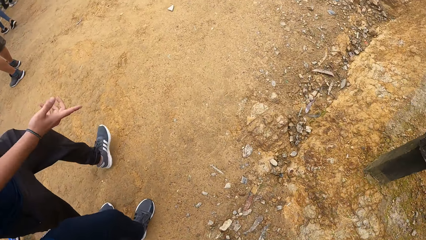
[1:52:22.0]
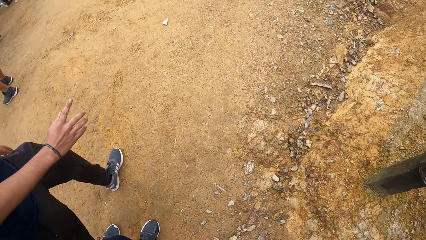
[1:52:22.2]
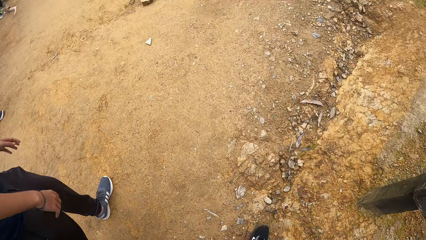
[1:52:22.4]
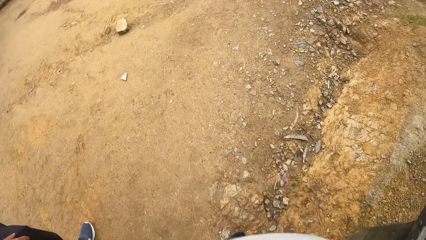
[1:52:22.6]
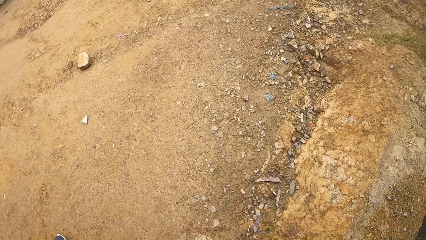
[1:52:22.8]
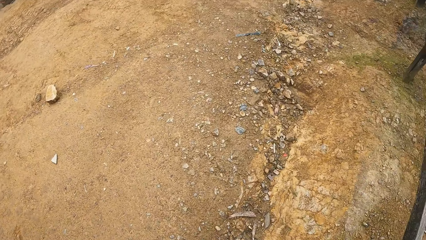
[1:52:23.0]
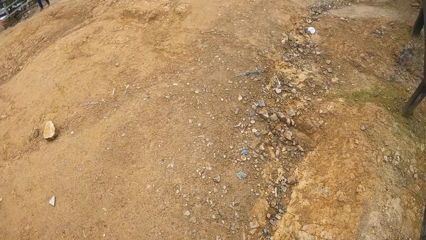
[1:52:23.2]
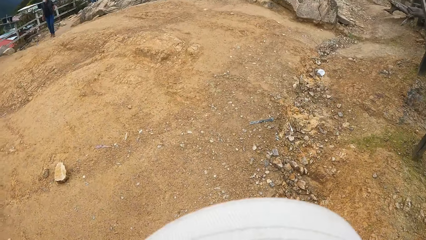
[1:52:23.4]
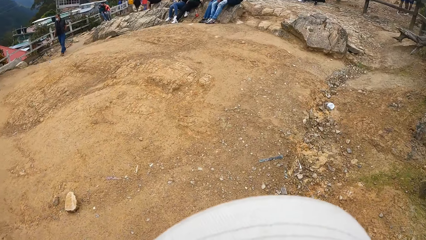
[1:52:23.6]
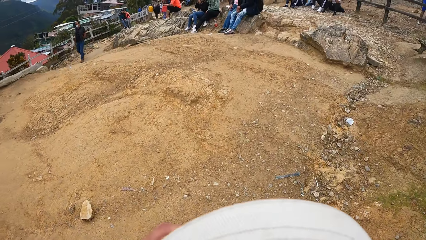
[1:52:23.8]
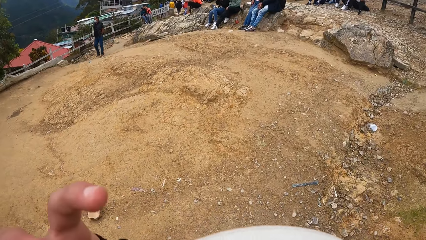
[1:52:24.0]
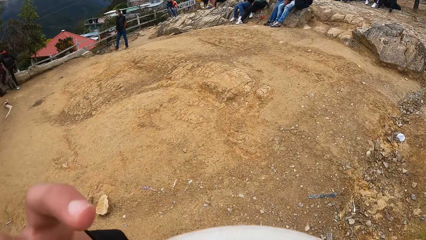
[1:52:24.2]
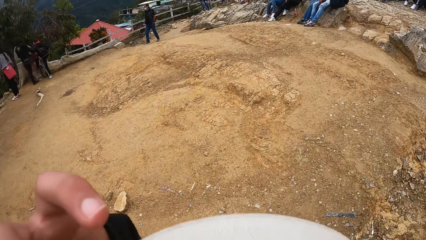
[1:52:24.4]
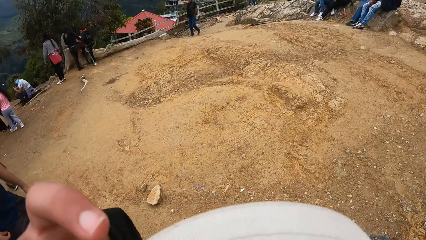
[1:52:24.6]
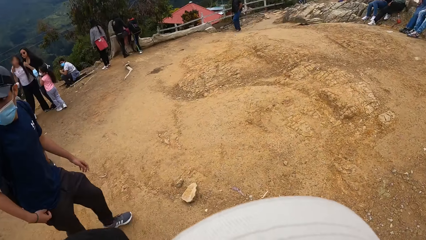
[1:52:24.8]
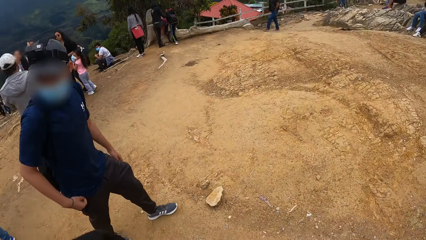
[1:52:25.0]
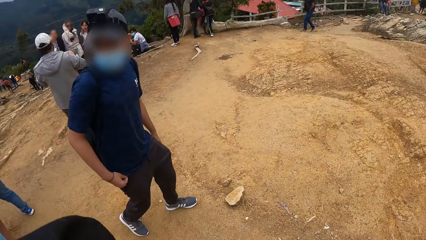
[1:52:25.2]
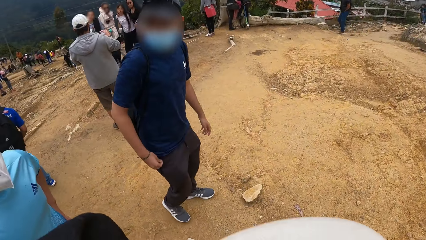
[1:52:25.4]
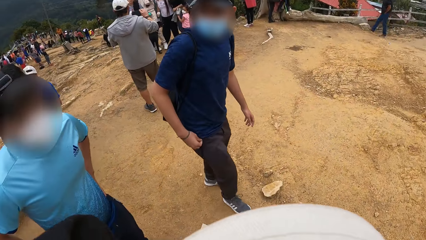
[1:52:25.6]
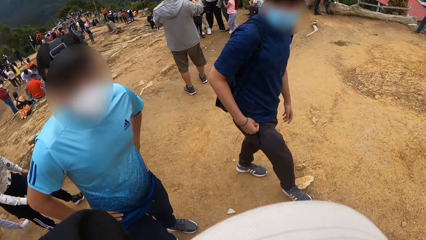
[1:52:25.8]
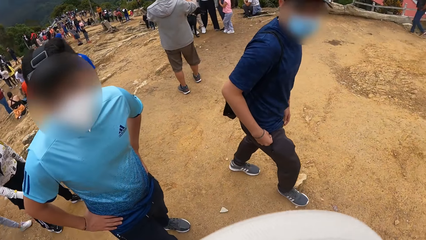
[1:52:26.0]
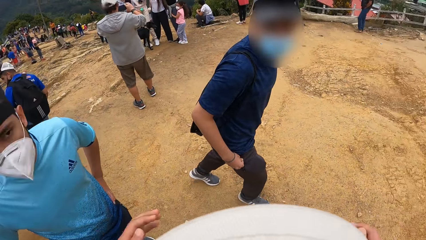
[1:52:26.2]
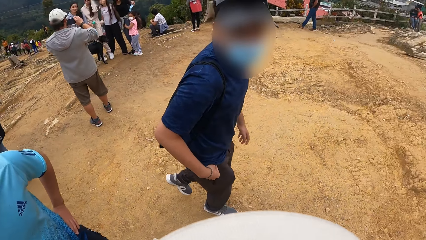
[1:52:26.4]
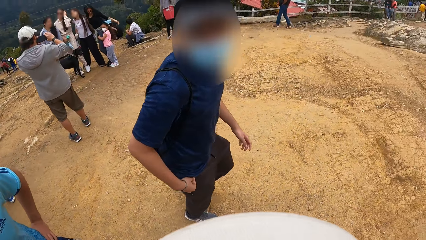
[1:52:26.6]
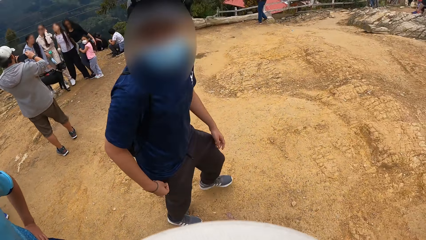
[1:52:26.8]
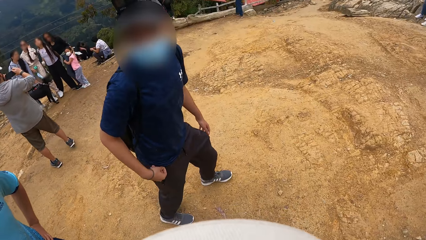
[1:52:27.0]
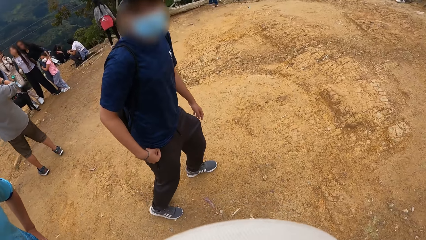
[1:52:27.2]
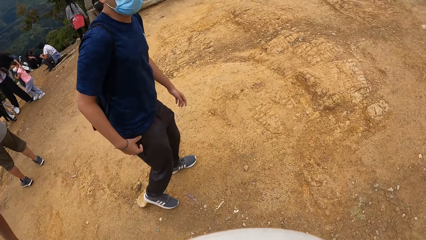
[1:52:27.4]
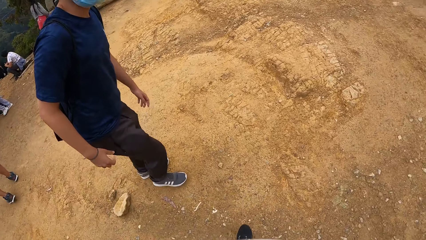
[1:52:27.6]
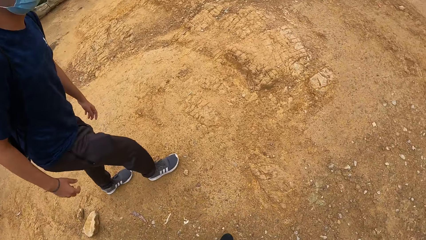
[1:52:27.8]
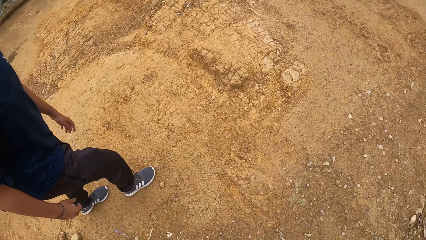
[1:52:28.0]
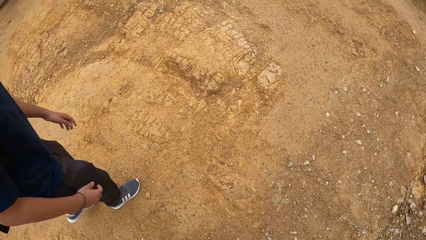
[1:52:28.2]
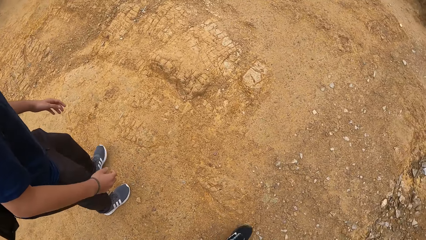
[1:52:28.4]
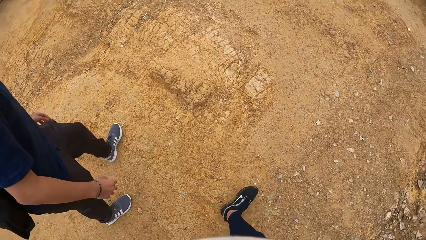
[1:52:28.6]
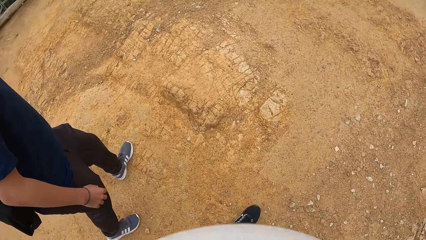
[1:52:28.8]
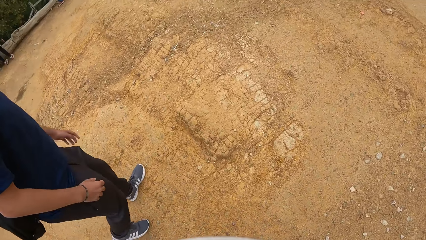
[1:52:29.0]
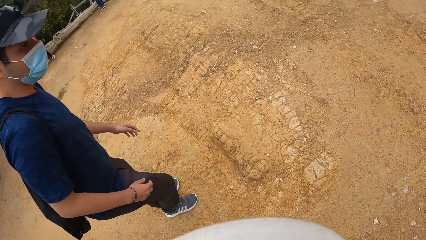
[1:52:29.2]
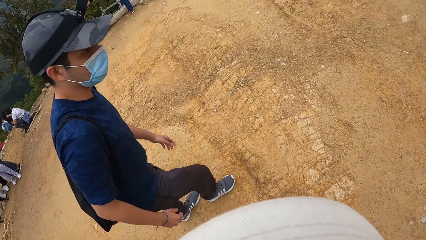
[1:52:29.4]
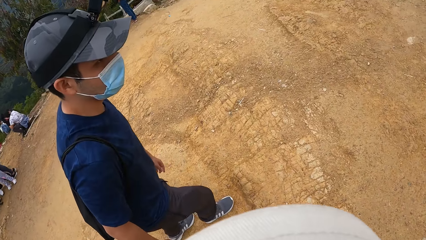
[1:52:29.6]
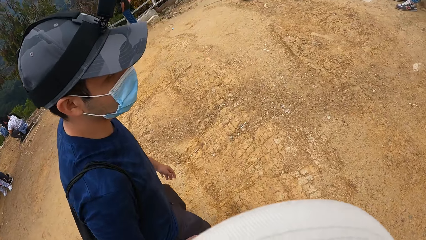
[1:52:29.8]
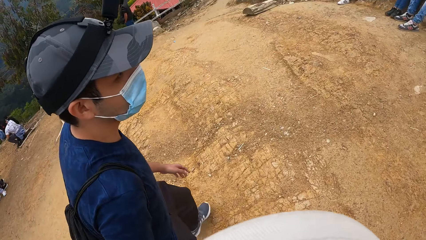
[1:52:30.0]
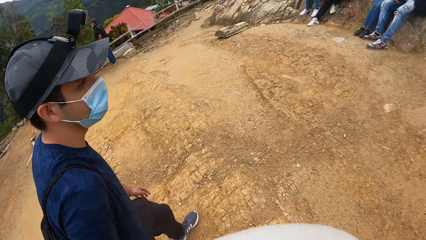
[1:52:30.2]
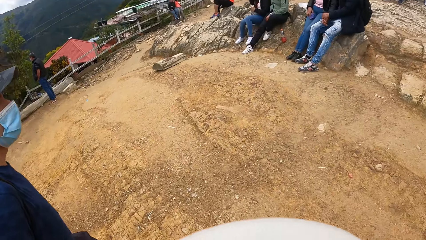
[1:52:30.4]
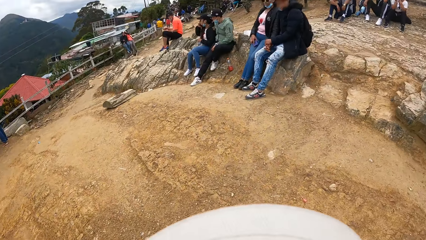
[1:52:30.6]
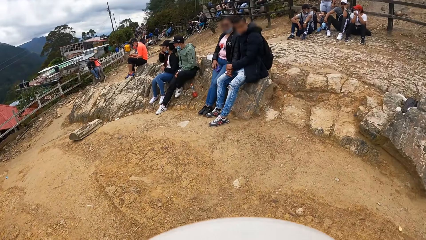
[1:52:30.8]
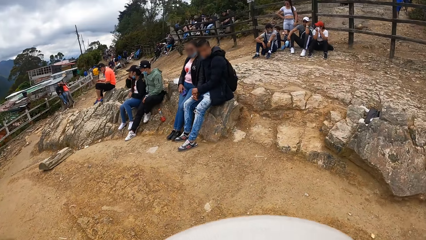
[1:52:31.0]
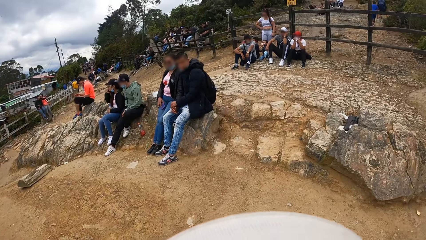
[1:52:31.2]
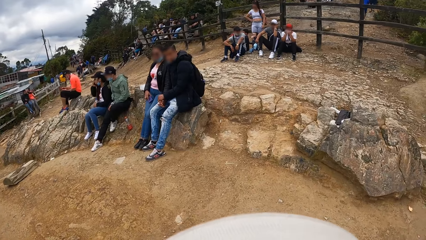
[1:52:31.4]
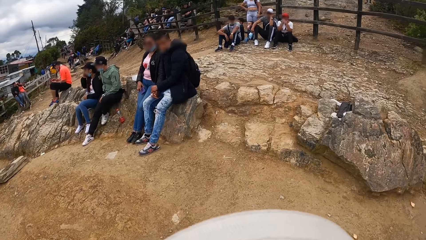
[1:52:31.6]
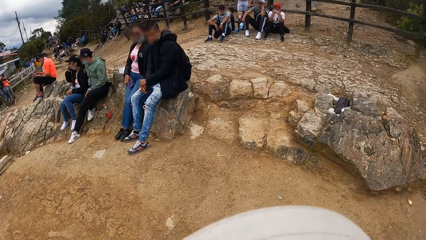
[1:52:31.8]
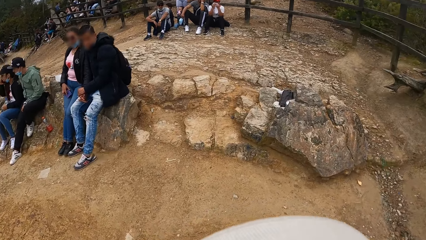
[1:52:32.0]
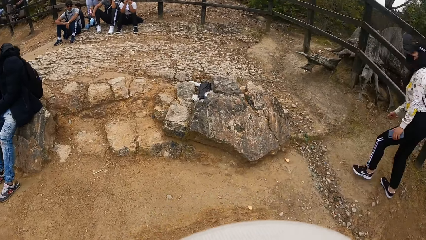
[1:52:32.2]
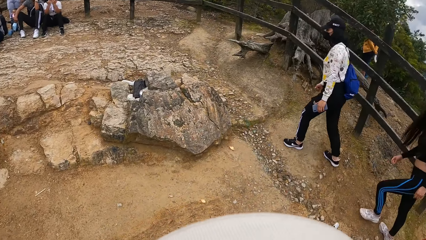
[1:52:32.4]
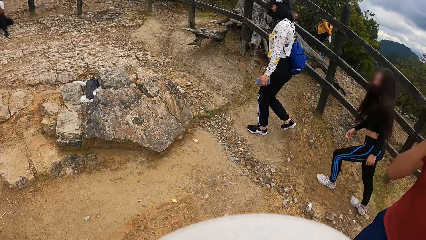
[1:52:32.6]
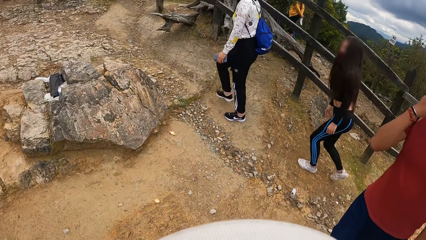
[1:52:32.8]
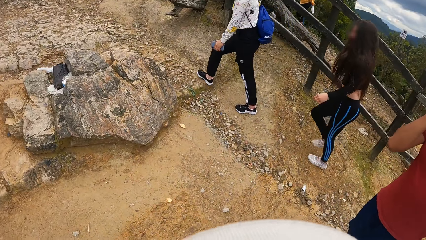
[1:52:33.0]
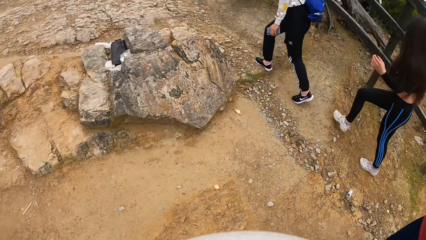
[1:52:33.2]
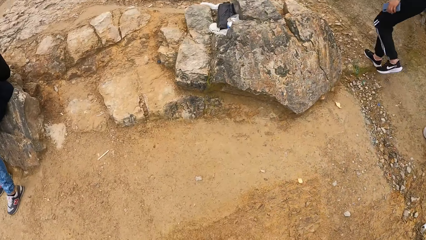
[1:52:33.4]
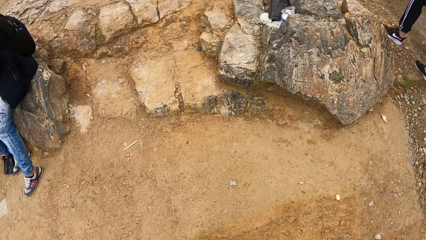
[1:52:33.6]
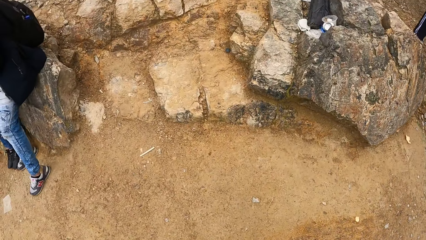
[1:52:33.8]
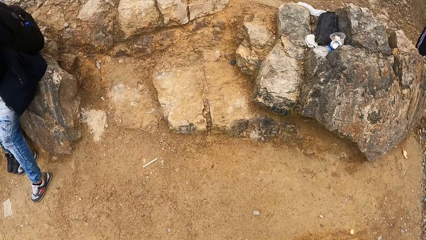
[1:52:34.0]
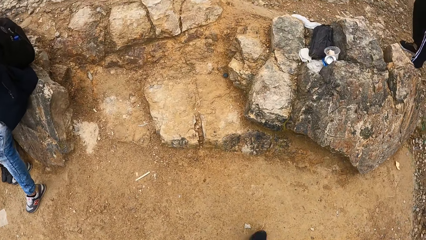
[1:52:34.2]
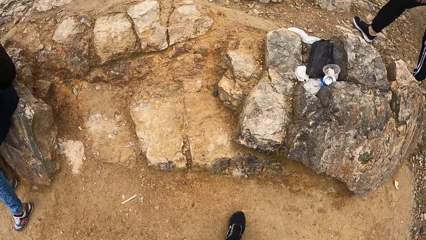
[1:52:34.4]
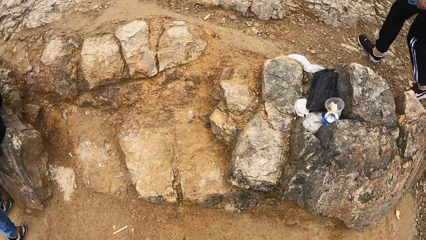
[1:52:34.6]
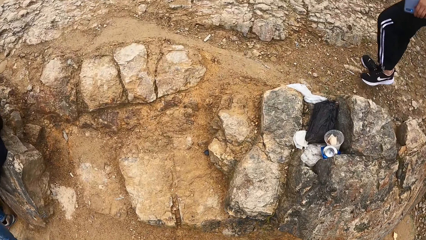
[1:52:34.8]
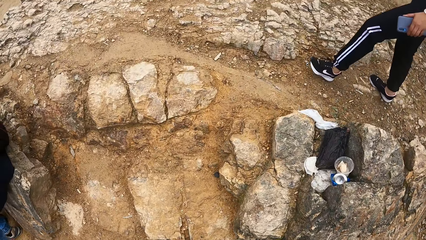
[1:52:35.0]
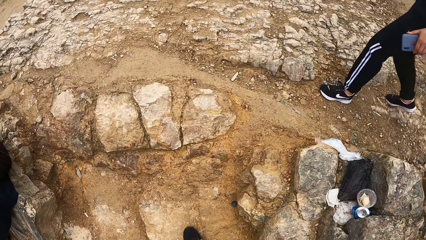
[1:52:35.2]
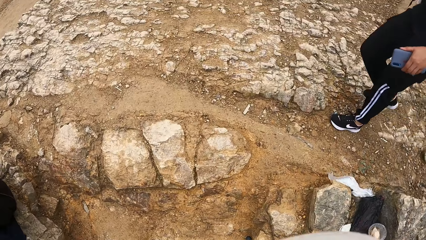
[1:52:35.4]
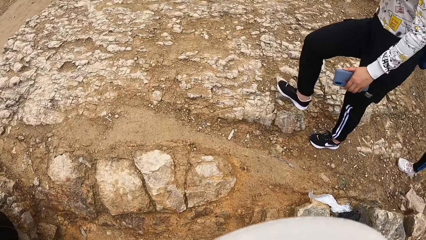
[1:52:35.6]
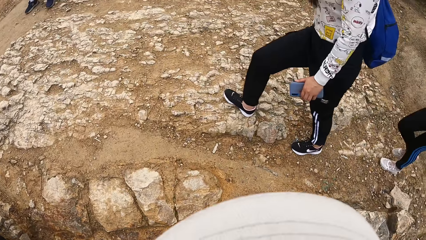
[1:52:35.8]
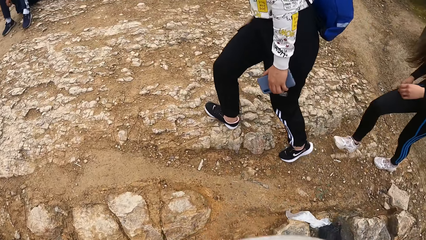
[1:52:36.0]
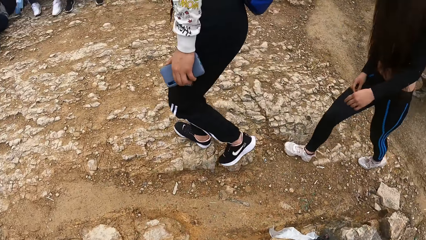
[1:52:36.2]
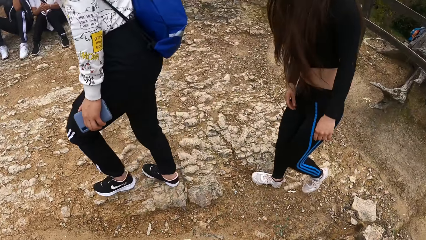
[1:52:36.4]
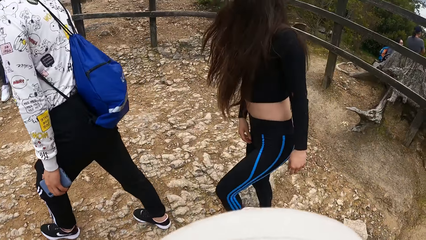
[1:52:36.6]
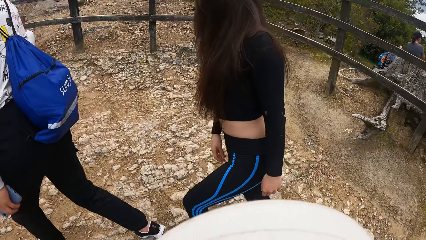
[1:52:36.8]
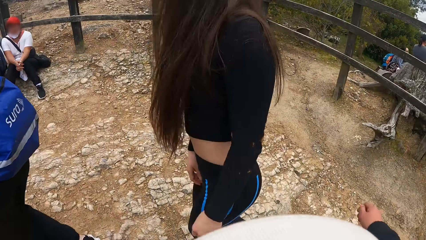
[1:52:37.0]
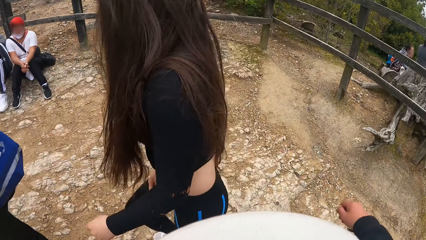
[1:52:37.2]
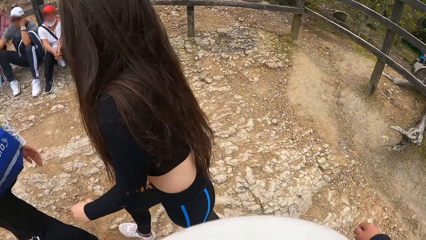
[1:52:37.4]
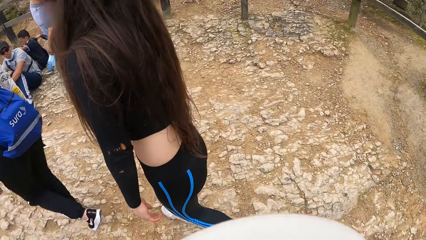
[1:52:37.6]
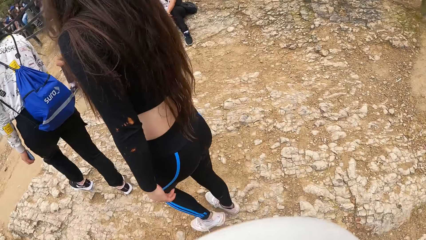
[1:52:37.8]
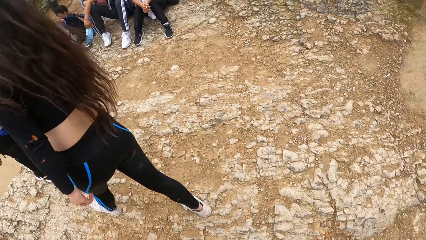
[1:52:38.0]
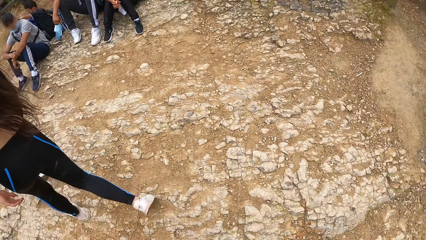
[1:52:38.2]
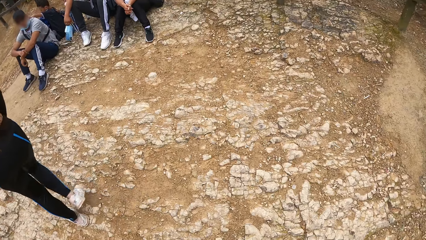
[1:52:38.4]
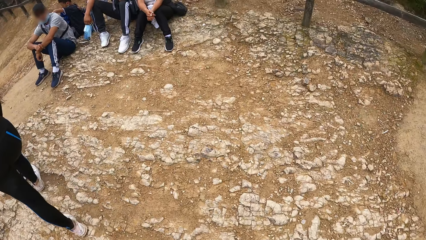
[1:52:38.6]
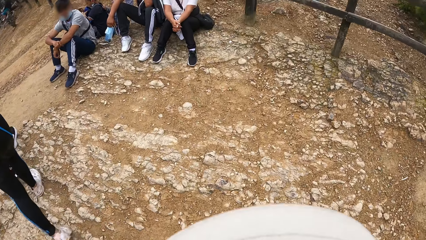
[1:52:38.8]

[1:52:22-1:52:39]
The camera wearer adjusts a camera on his head with his hands.
